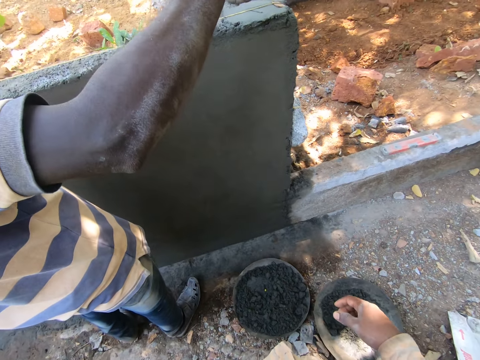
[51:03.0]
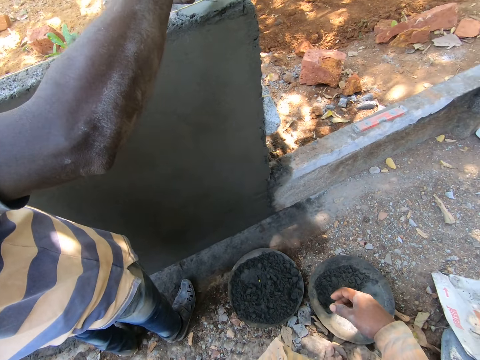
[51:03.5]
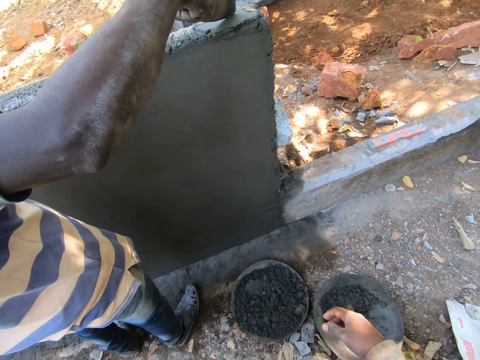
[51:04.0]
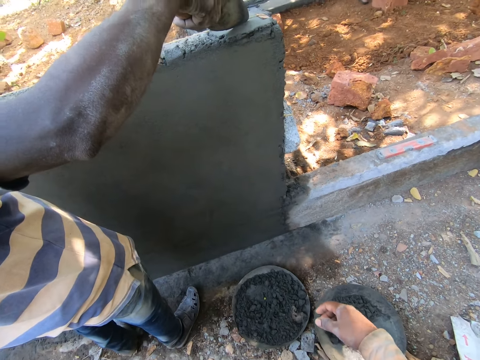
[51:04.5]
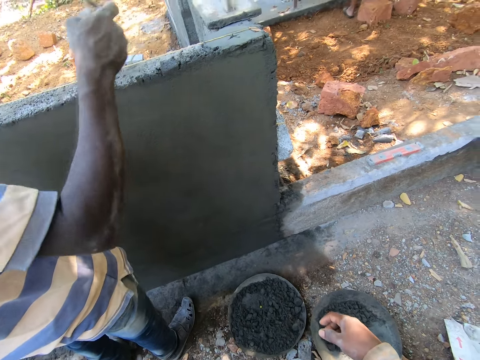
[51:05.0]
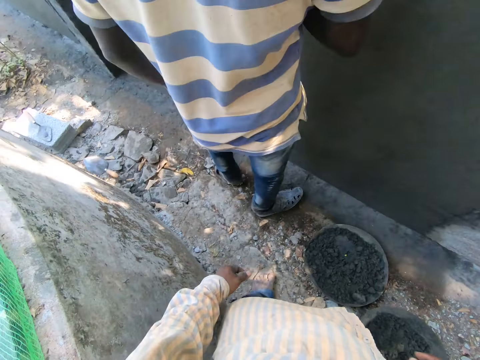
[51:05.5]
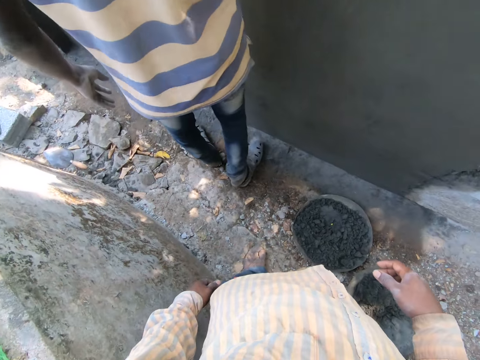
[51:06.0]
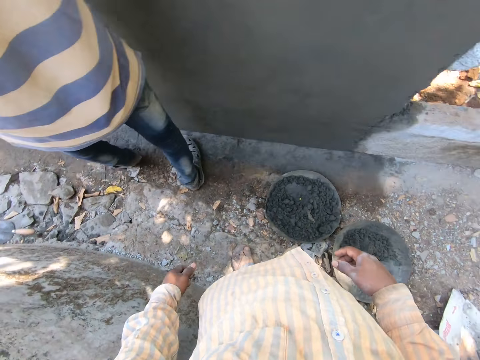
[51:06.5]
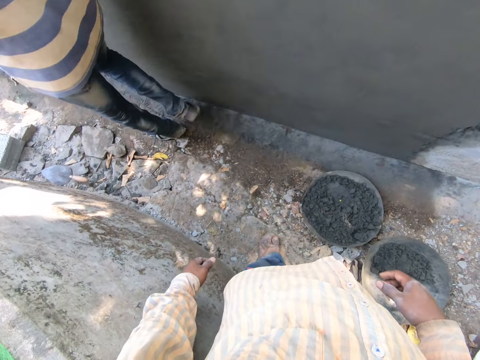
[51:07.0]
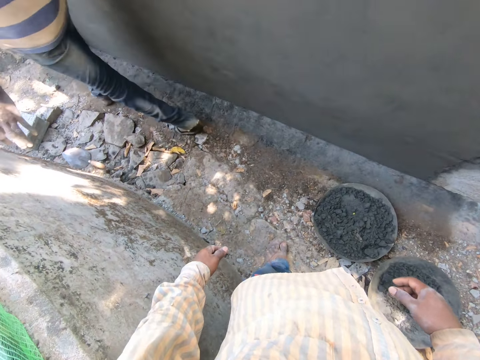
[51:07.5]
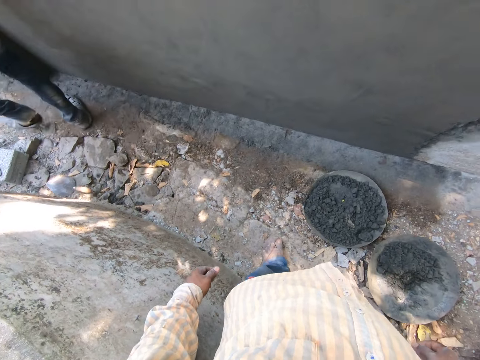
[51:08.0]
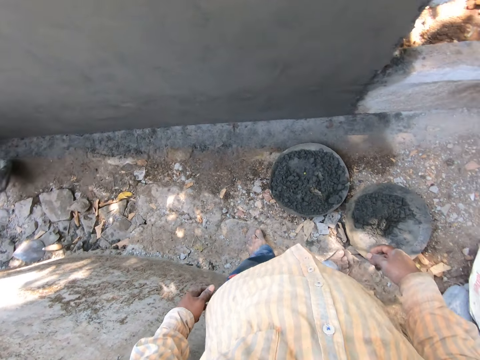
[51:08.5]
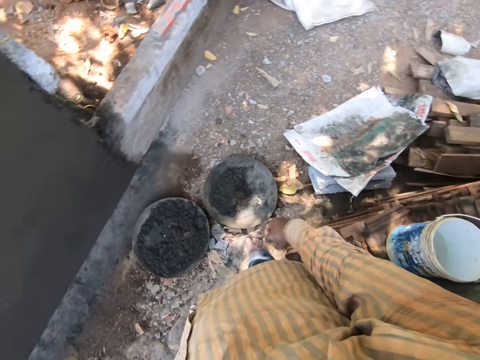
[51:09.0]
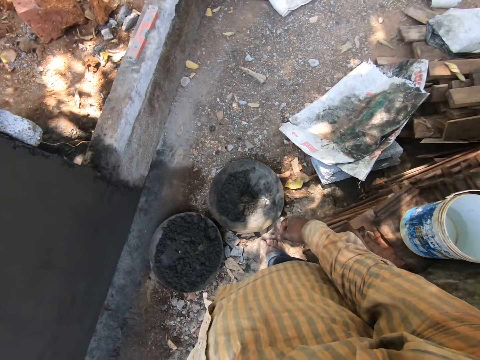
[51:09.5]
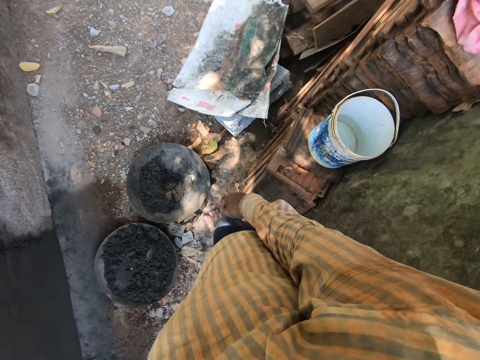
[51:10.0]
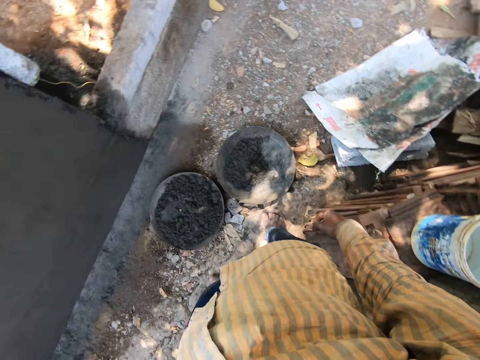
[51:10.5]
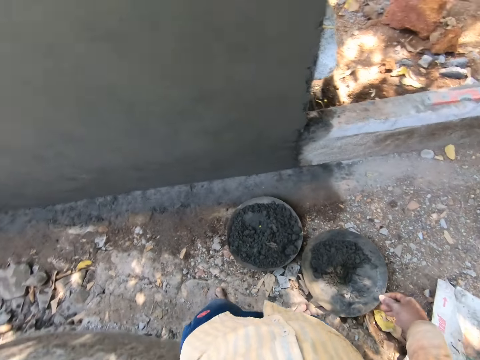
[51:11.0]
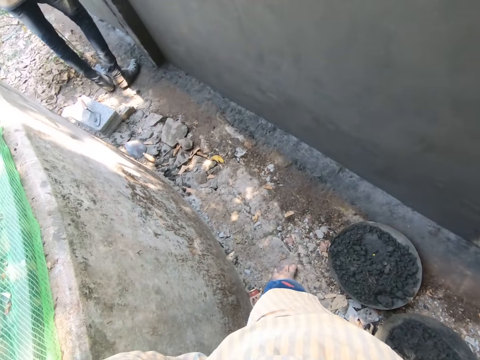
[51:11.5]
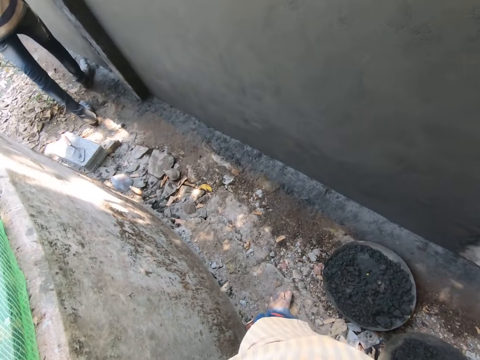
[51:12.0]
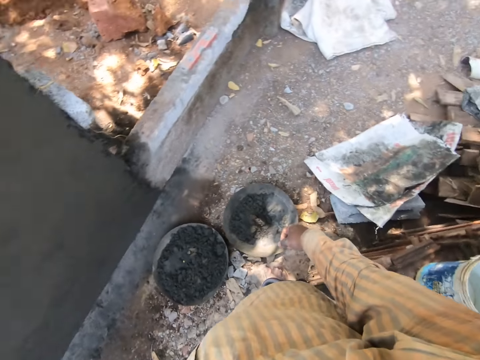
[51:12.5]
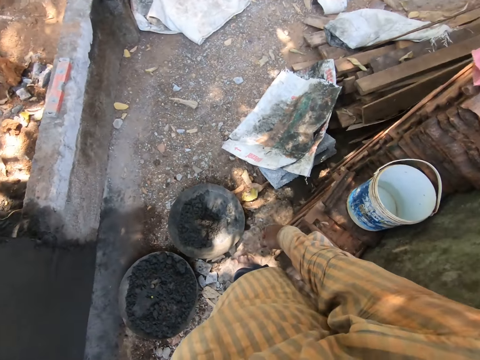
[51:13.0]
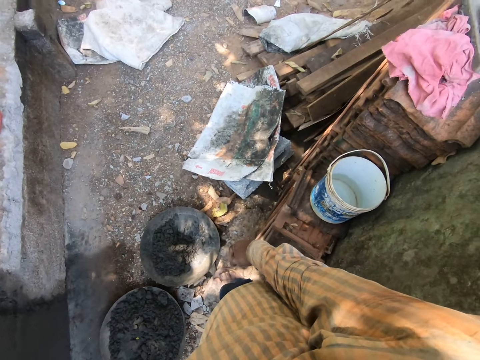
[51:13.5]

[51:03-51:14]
The man smoothens the fence with the hand trowel in his right hand. The camera wearer looks around while talking.

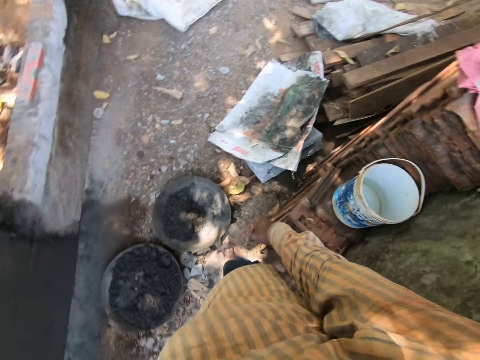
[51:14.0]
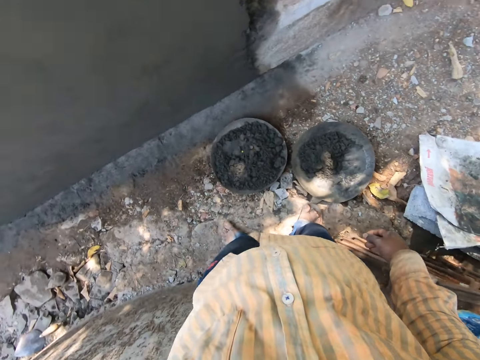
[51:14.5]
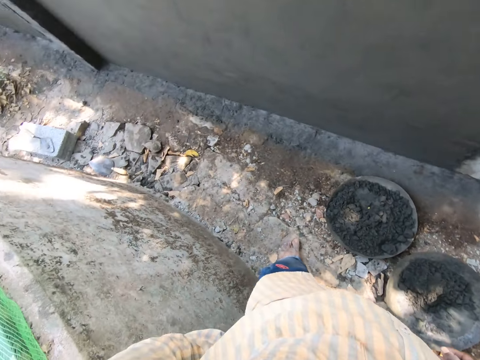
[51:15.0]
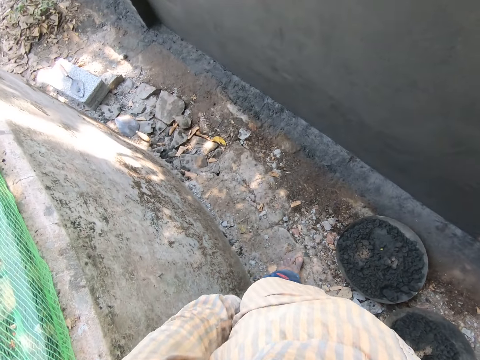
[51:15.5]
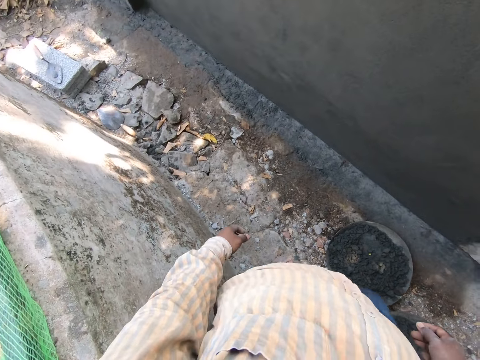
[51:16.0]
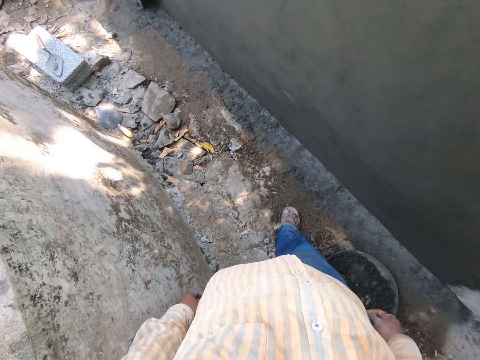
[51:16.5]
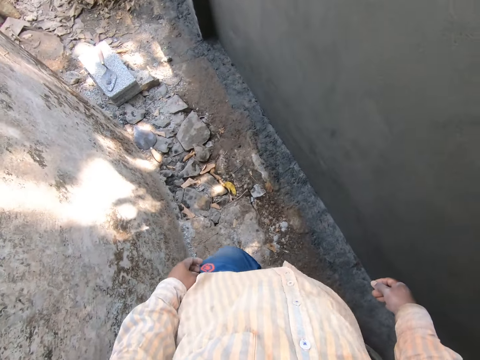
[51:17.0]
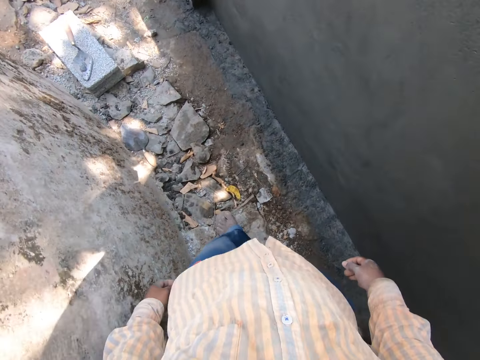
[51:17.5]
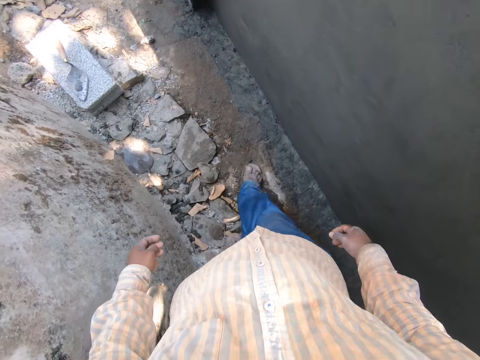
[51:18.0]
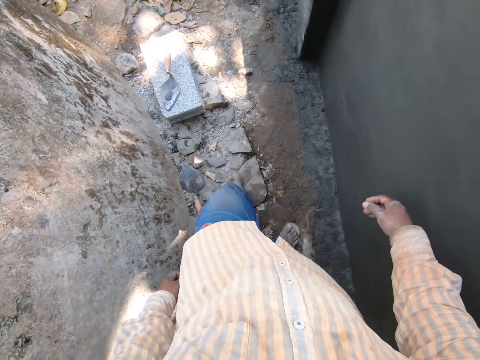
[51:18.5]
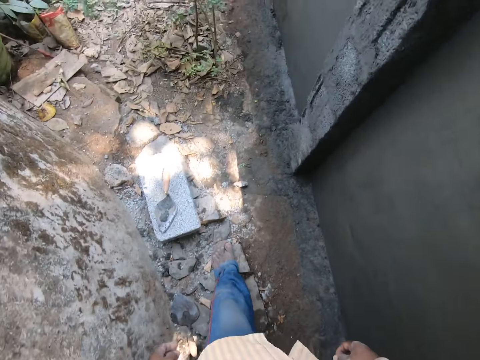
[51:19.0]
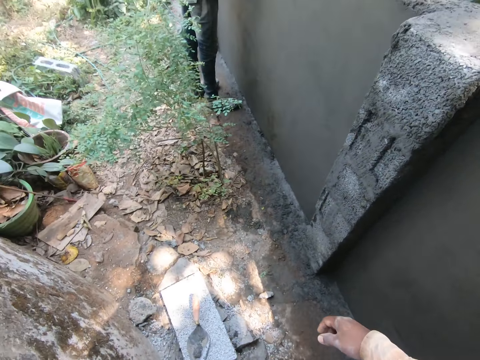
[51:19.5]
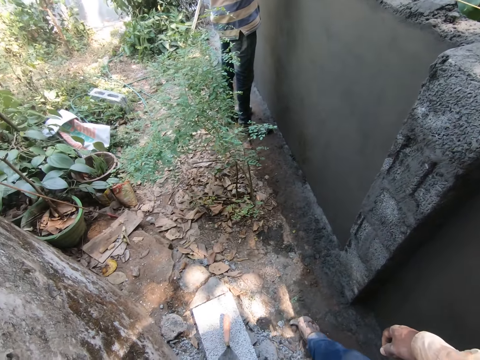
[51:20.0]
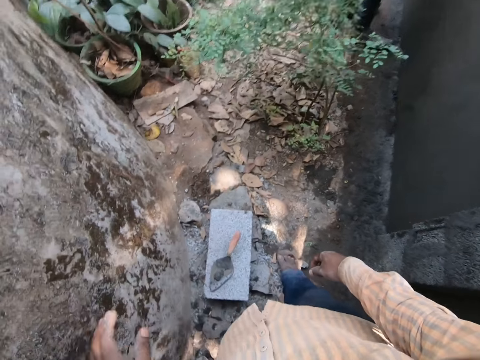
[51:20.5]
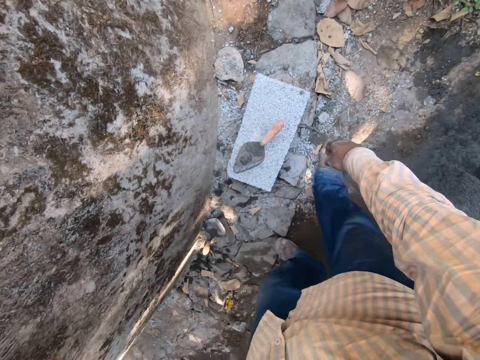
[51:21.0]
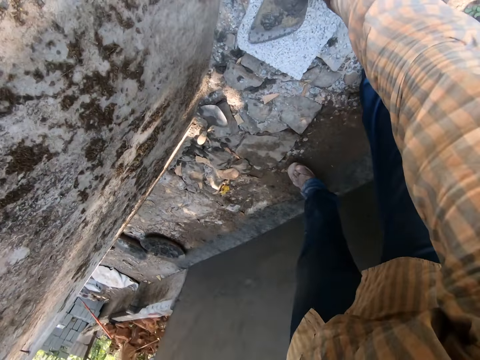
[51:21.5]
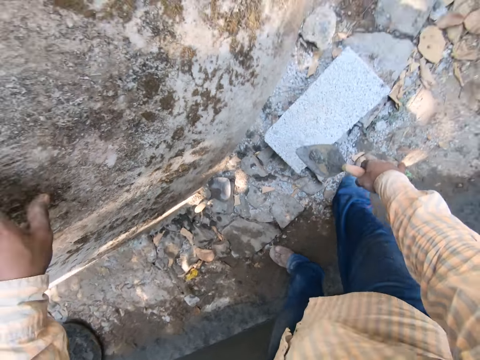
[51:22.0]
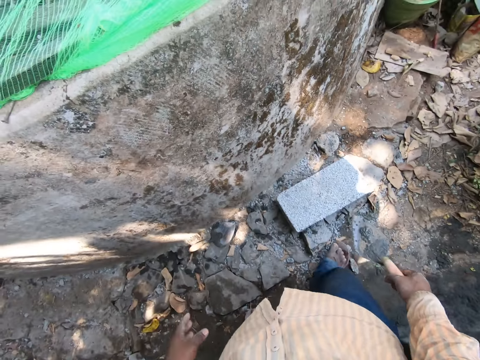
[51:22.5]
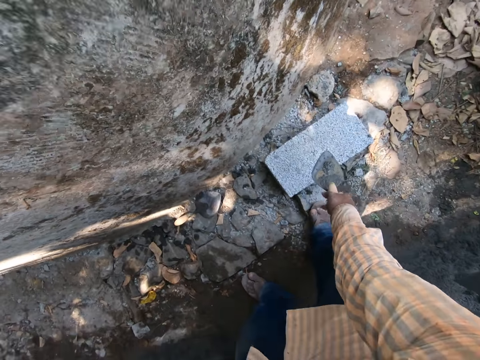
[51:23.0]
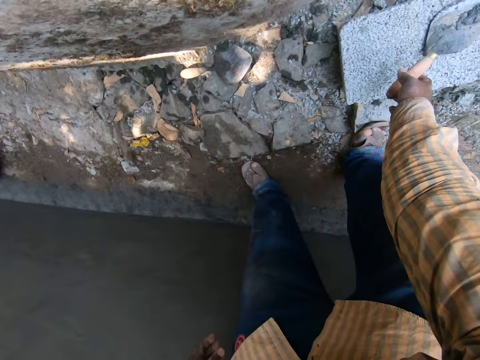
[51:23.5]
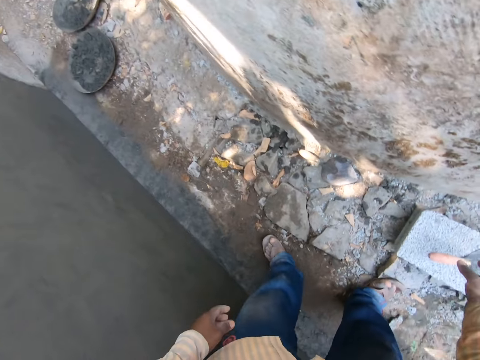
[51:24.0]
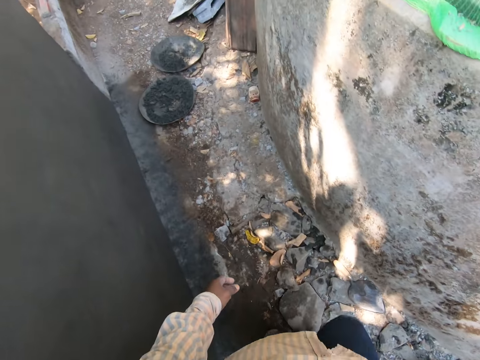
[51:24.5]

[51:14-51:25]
The camera wearer walks towards the man. He converses with the man. He bends and picks up a hand trowel from a tile on the floor with his right hand. He drops the hand trowel on the tile with his right hand.
